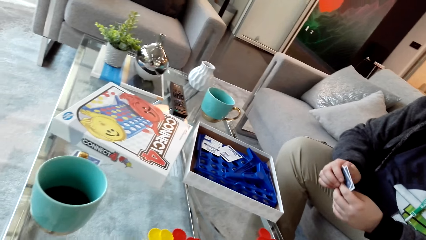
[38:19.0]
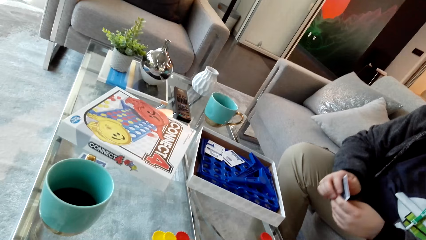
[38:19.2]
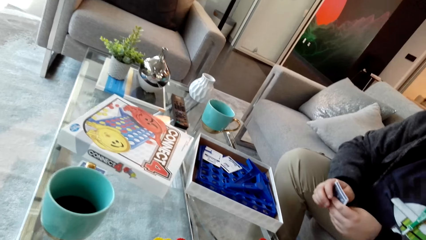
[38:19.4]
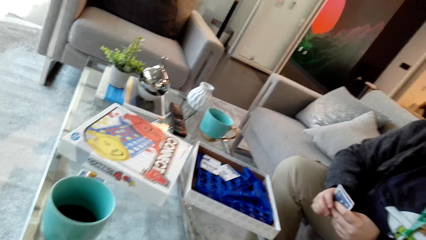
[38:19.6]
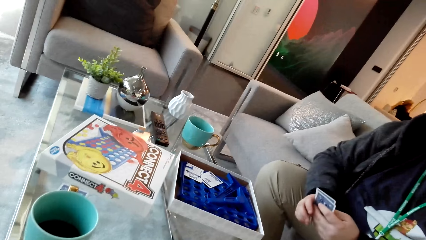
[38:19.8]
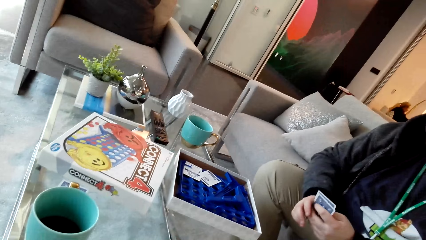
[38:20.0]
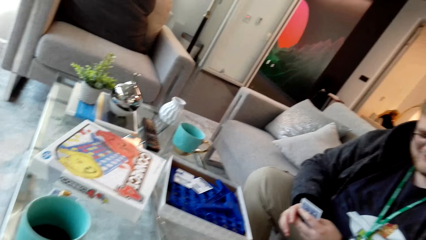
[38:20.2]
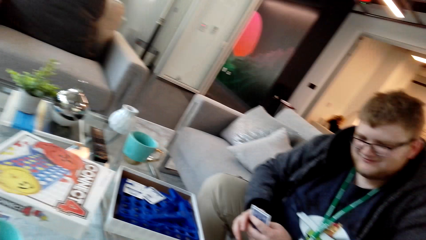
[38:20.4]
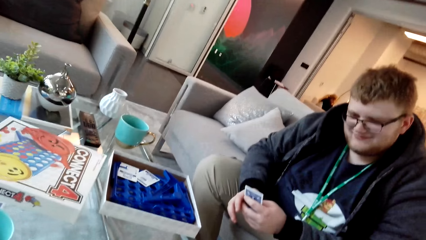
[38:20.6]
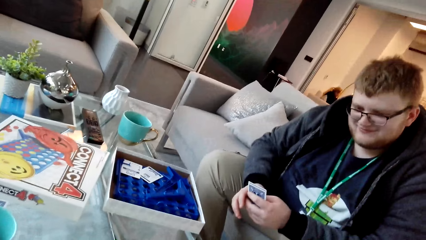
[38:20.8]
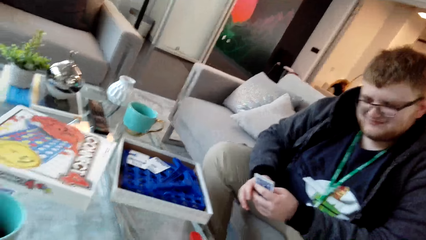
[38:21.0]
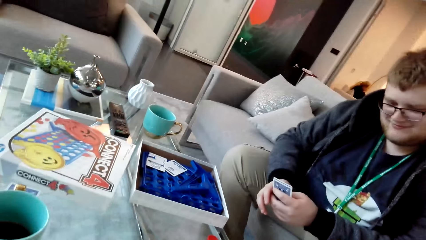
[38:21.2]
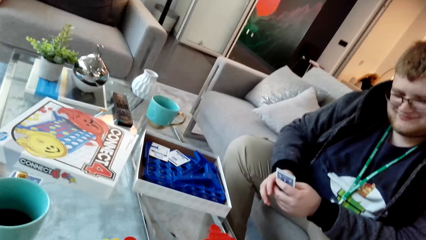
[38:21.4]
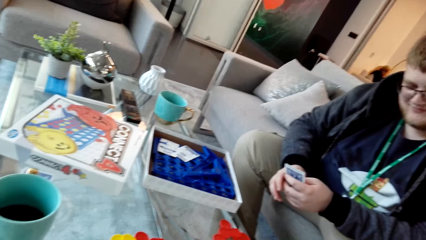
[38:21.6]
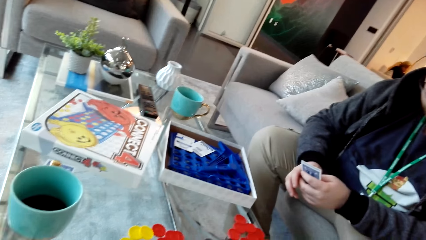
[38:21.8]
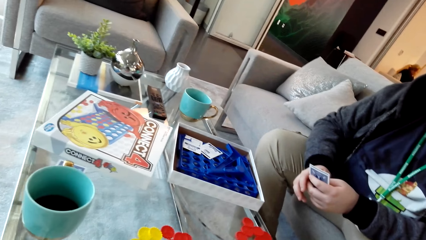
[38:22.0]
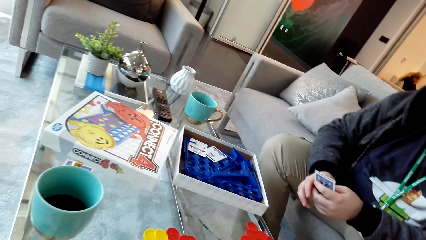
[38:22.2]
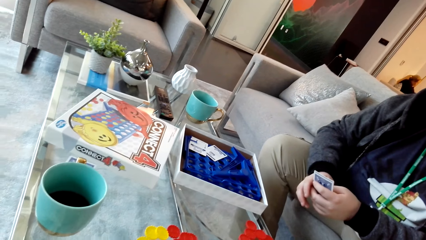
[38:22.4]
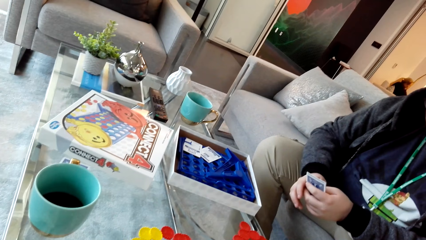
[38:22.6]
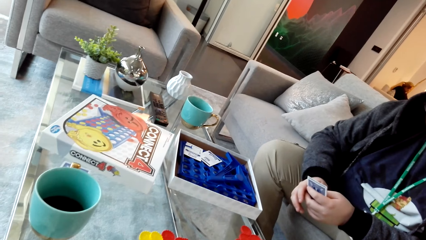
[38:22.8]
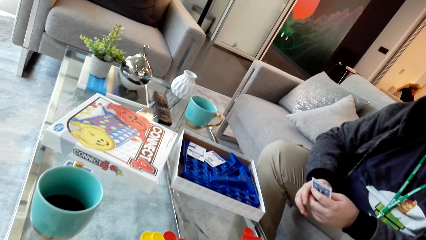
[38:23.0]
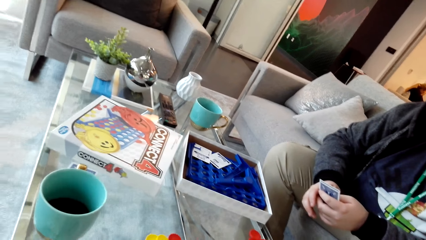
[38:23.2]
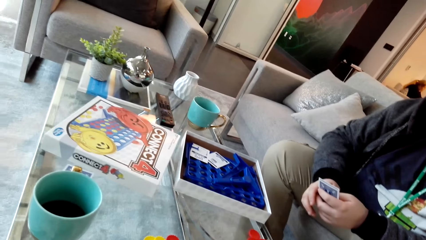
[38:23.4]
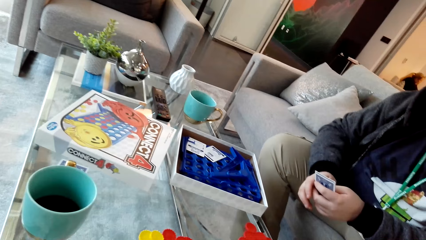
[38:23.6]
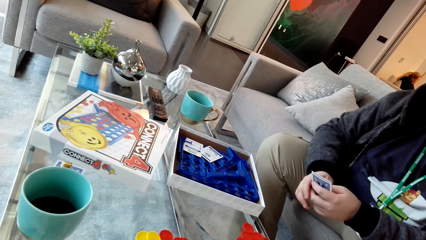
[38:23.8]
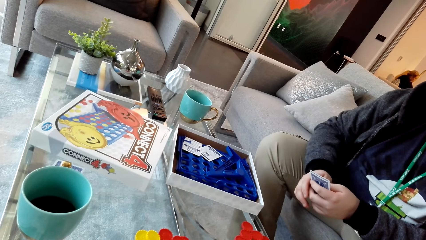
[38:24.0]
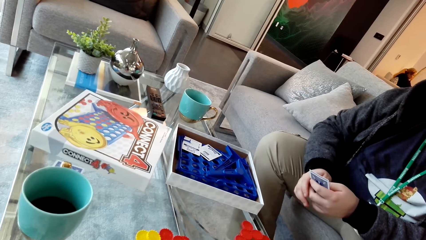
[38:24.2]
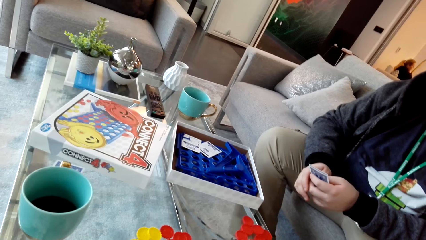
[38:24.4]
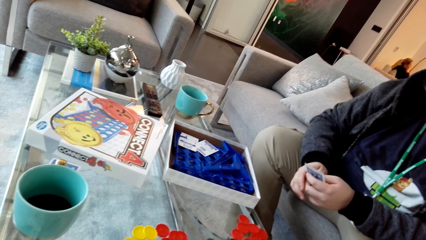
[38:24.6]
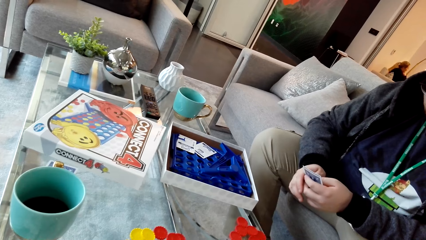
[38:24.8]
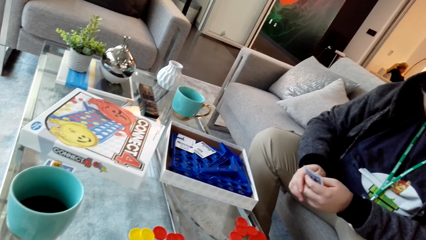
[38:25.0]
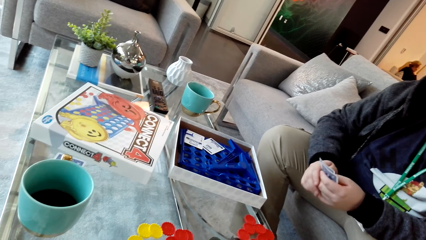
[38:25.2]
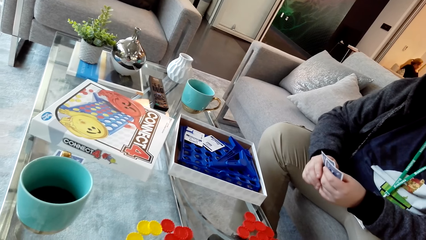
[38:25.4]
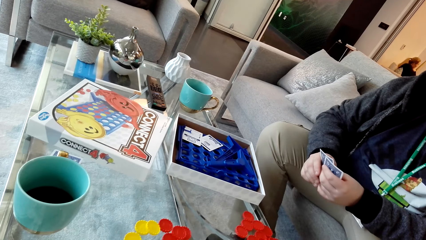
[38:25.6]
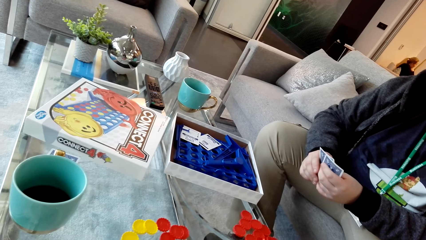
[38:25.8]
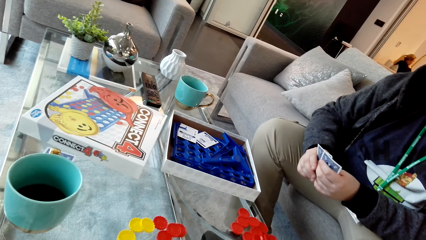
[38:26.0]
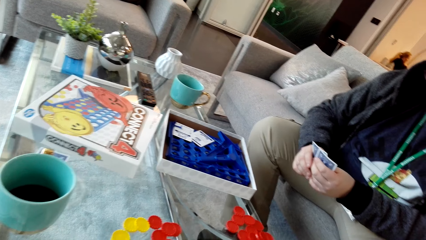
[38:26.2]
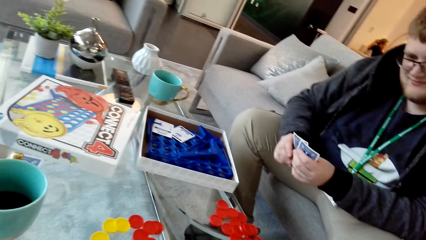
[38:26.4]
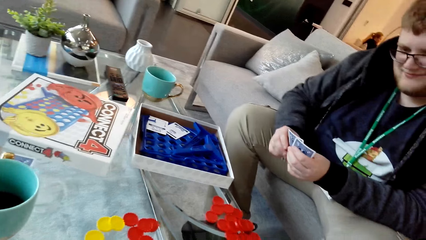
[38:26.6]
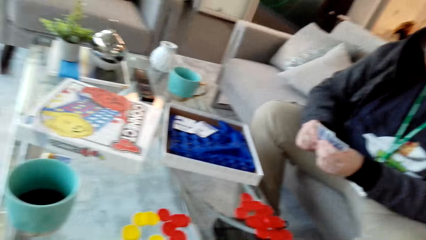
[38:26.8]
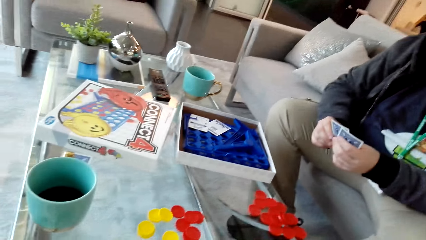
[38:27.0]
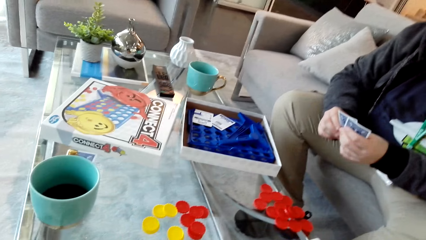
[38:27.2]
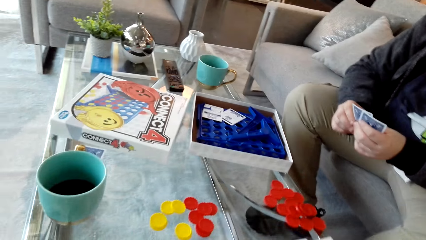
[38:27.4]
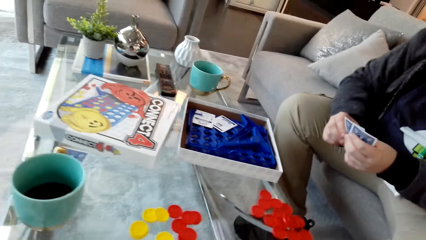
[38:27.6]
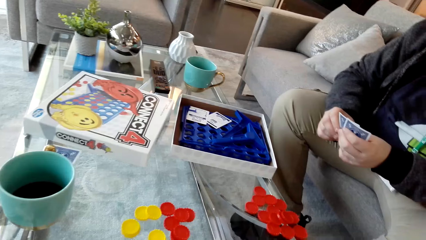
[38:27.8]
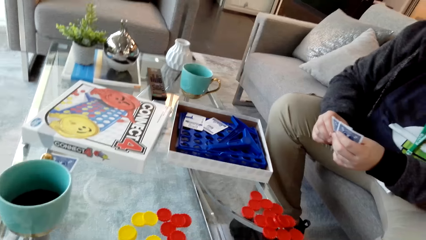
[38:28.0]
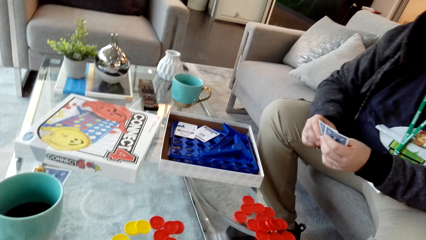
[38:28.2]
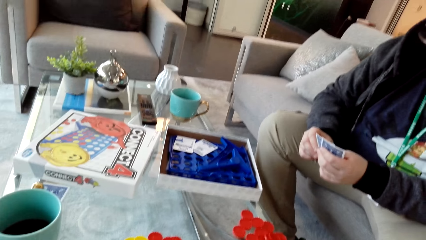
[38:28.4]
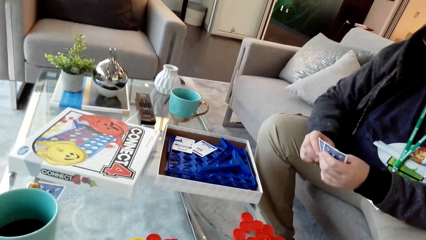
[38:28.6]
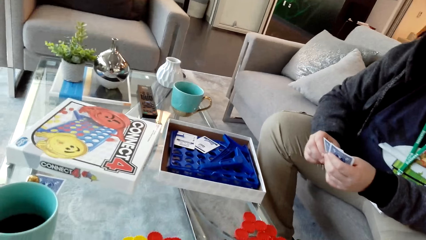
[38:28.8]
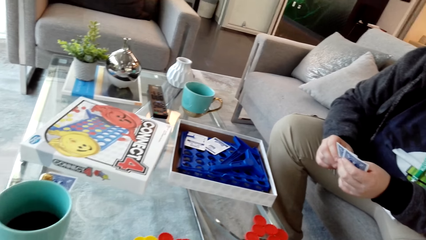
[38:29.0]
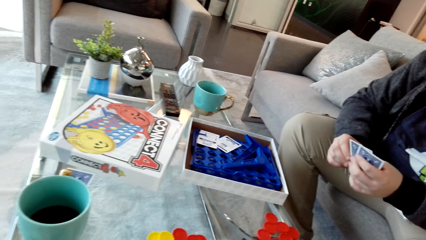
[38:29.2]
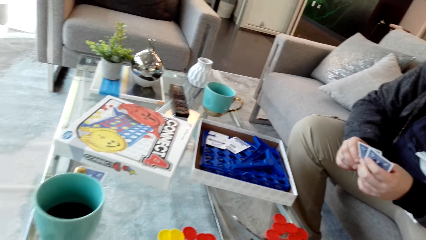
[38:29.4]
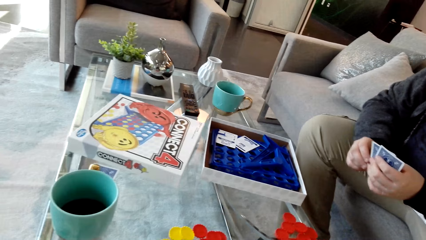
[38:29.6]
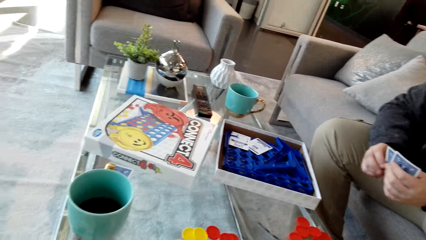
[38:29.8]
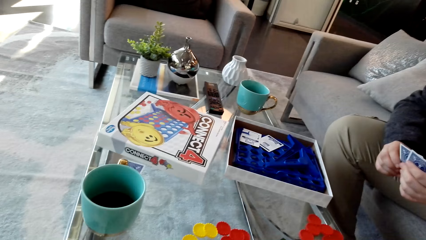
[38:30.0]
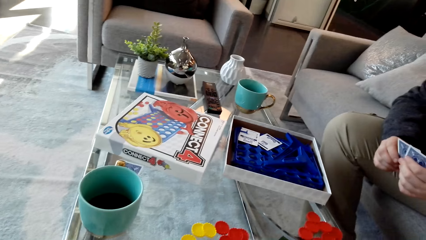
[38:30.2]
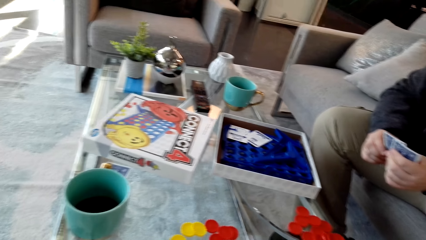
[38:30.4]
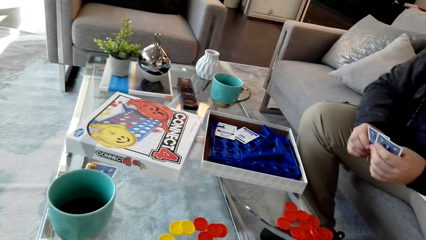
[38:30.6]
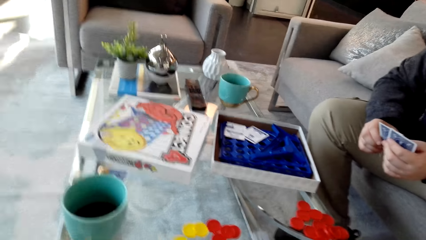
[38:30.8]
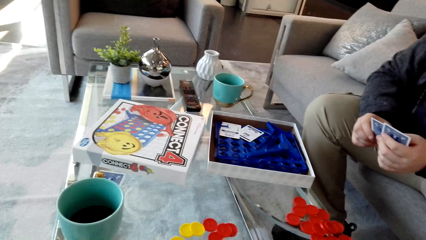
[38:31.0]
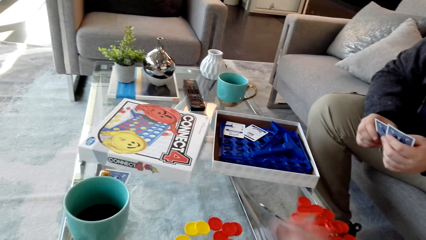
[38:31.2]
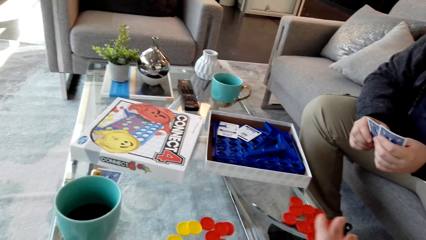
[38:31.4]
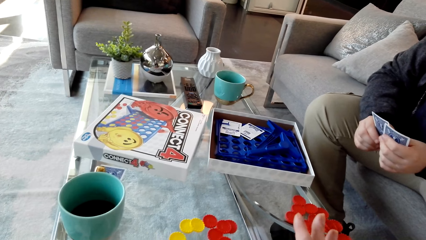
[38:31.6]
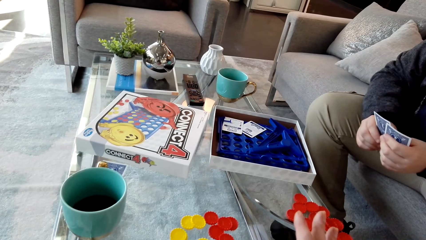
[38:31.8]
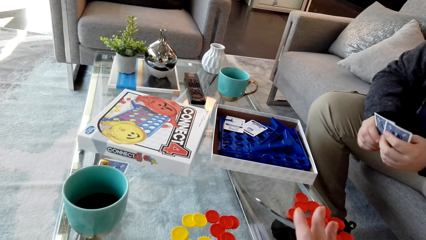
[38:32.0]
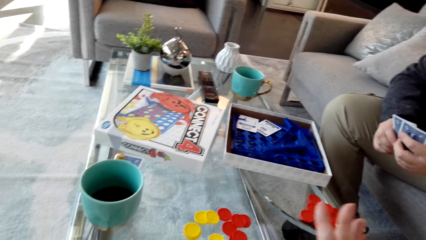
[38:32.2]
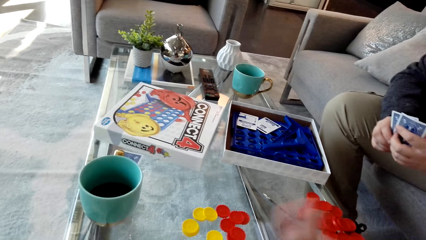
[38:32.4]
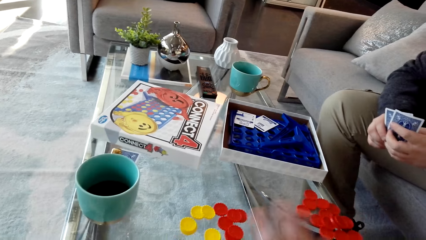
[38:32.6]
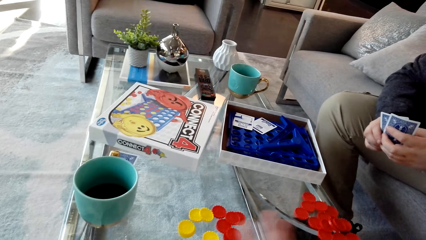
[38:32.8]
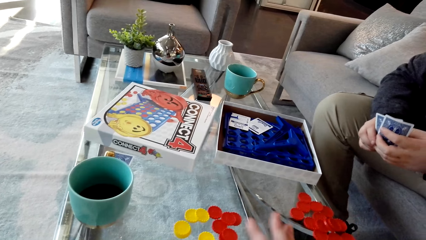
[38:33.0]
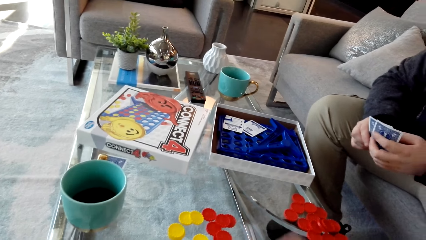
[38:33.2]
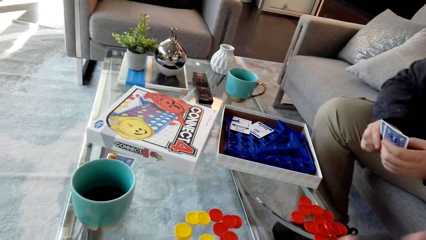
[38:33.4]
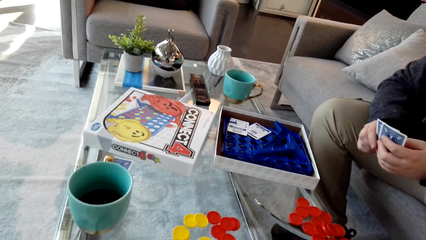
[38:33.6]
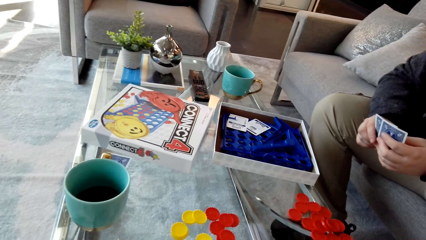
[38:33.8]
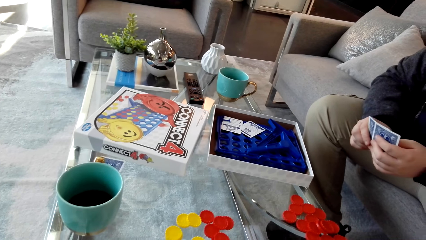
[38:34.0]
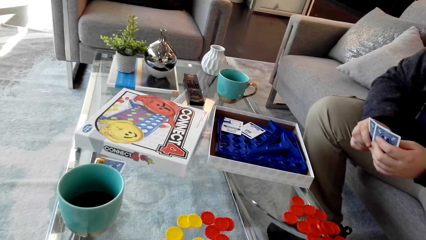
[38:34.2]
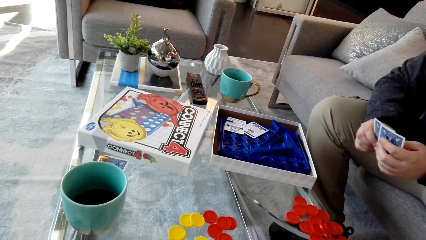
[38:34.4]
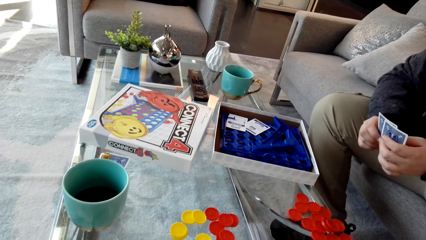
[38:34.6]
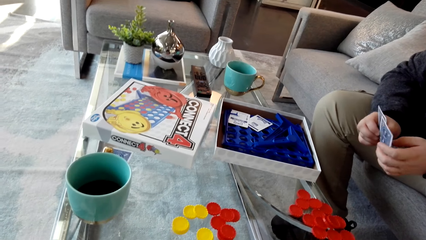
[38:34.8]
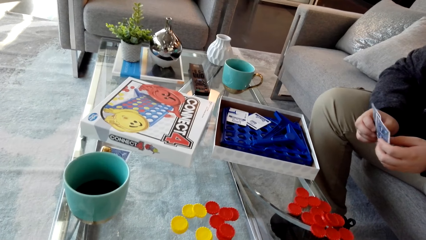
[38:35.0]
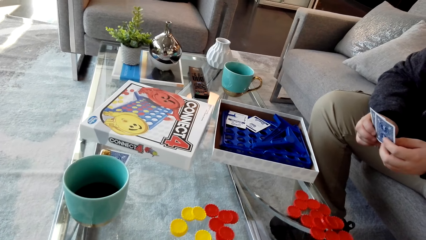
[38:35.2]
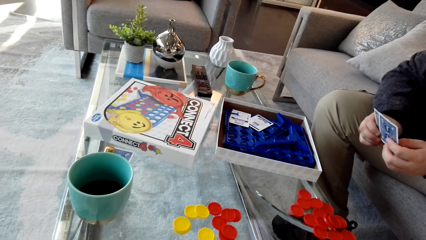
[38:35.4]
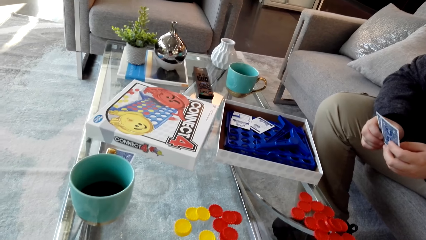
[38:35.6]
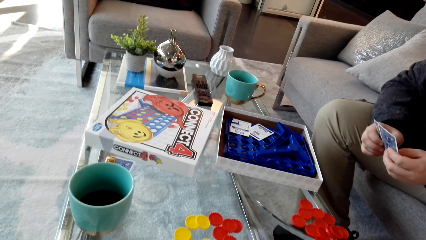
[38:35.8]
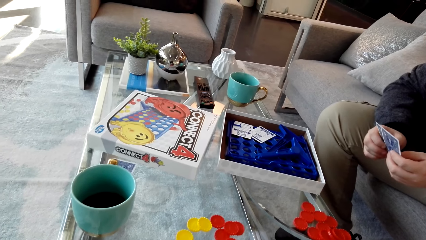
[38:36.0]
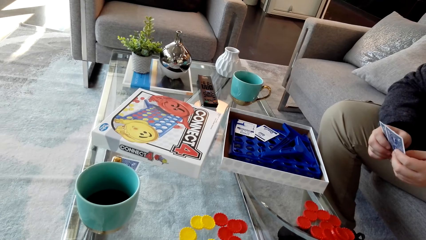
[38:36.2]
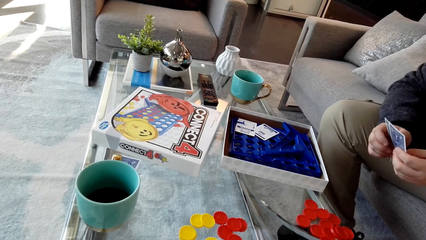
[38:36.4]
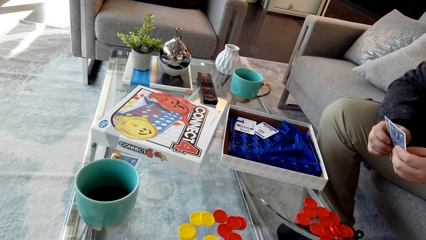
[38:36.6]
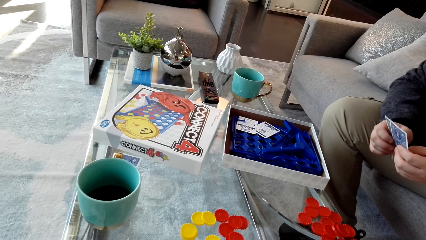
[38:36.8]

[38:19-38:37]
A man examines the cards. The camera wearer talks. They look around. They move the hand.
